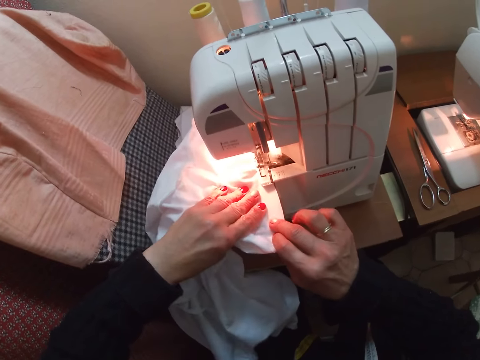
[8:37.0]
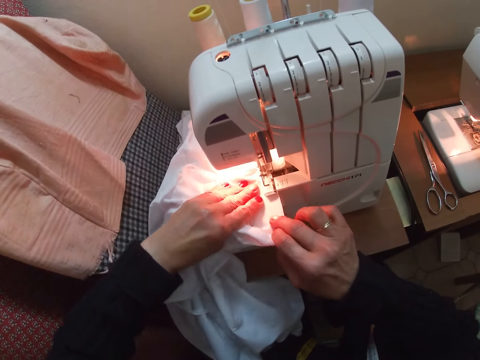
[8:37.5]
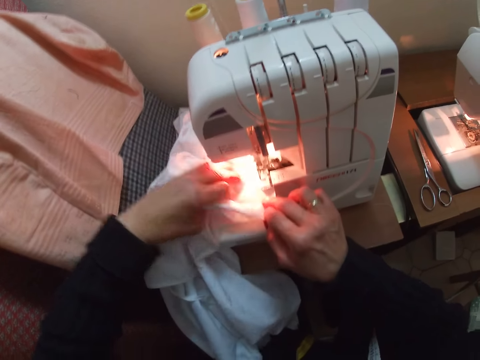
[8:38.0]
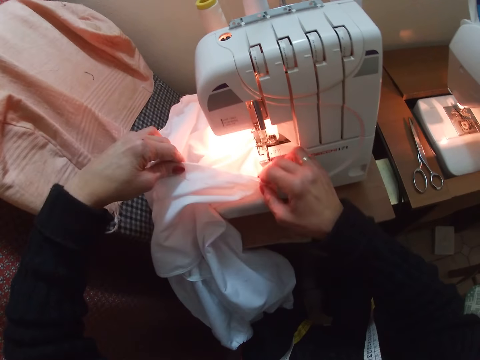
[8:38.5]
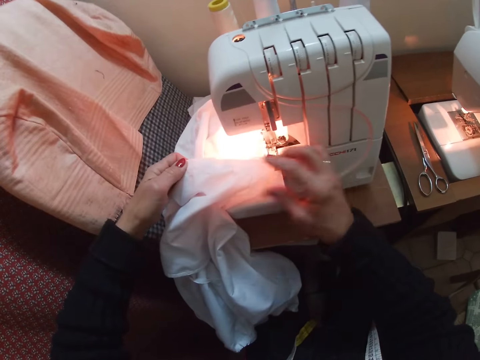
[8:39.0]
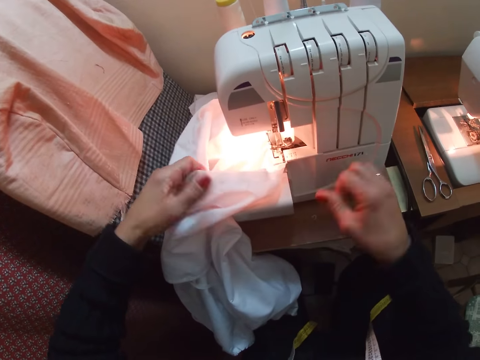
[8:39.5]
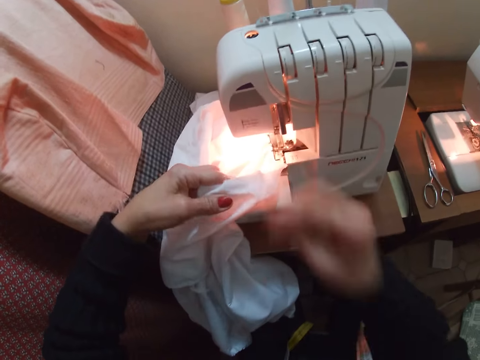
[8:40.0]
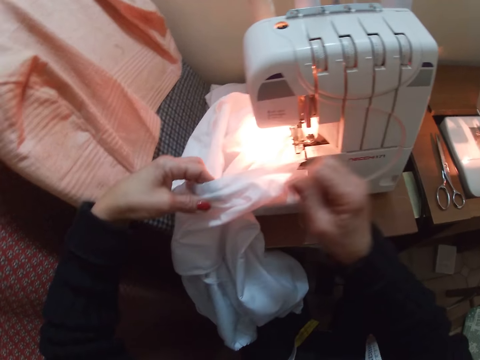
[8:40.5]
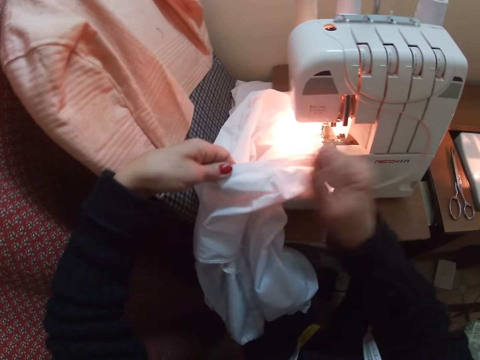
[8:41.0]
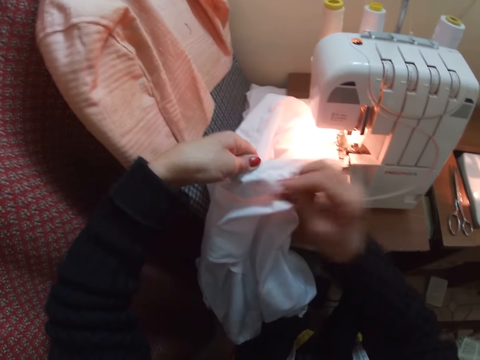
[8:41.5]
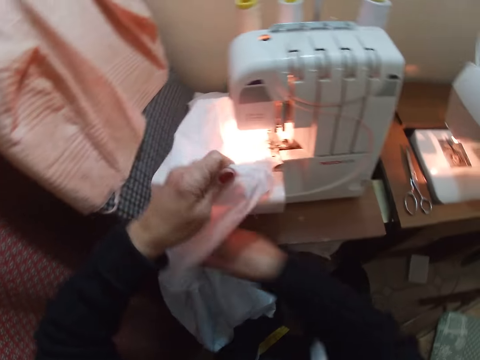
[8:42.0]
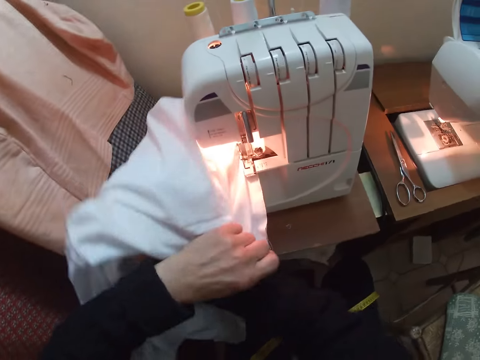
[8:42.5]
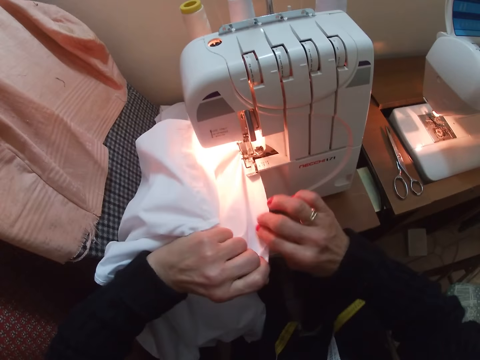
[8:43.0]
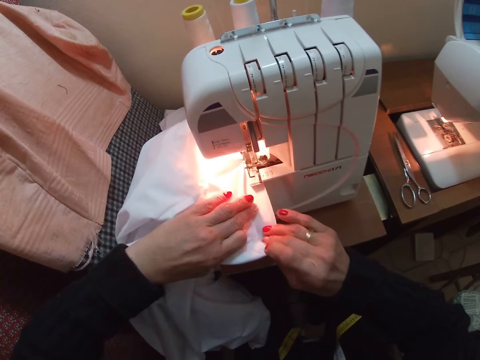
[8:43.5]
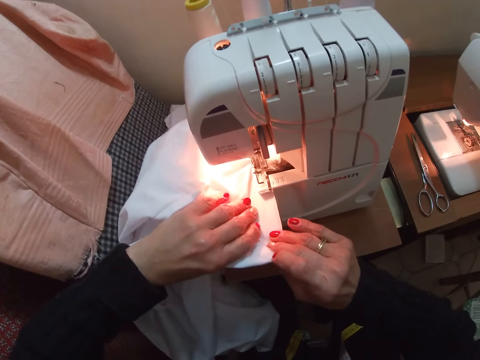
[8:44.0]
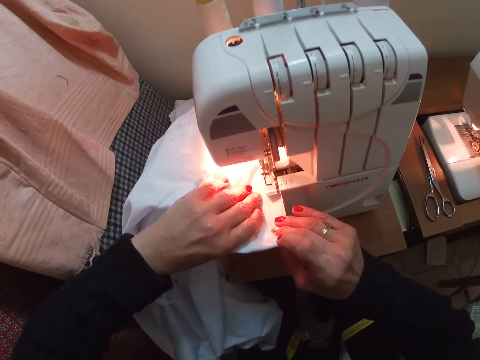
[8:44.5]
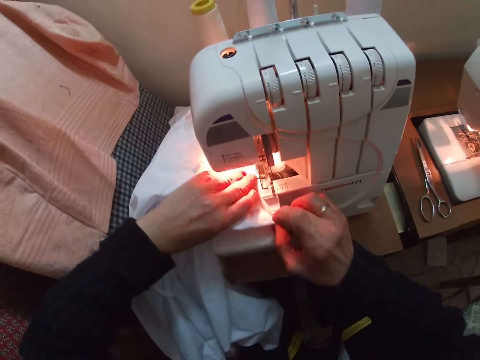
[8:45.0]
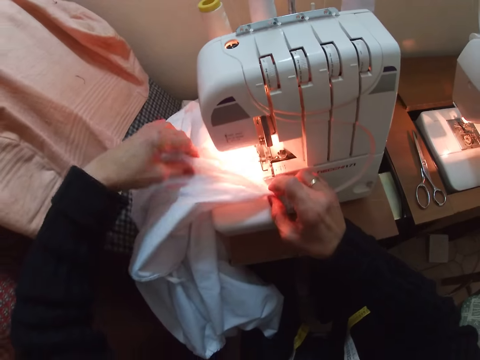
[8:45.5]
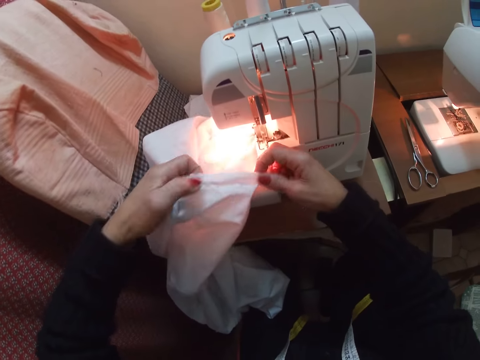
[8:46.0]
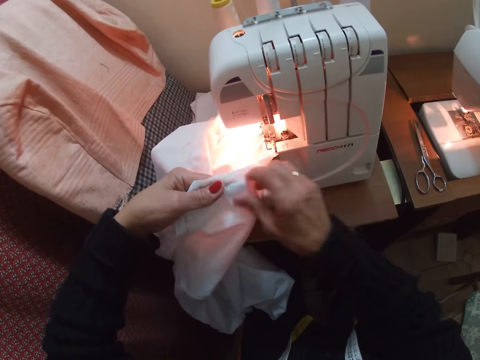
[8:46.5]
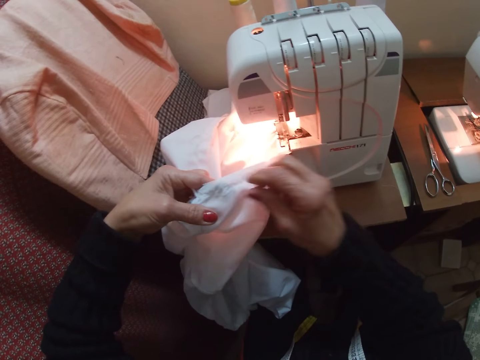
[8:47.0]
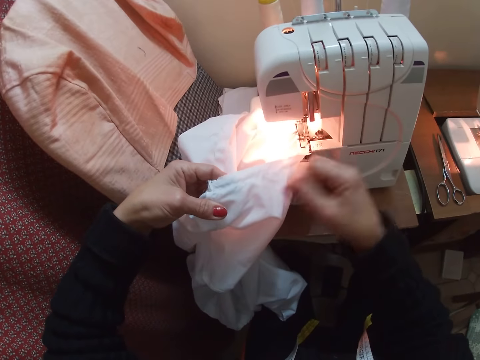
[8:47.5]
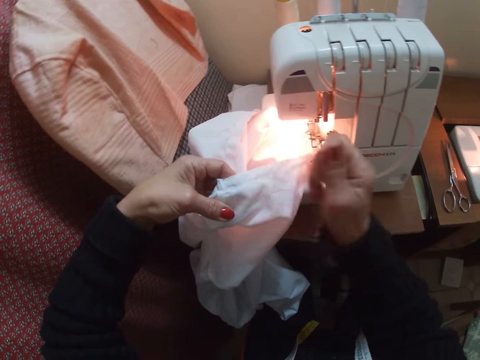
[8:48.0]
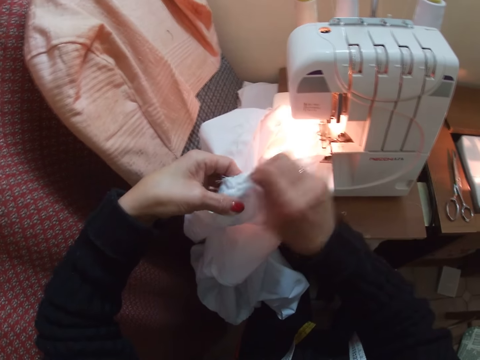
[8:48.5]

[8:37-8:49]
The camera wearer sews the white cloth with the sewing machine. She adjusts the white cloth. She sews the garment. She picks wool from the white cloth and raises her hand towards her face. She picks wool from the white cloth. She sets the white cloth on the sewing machine. She adjusts the garment. She sews the white cloth with the sewing machine. She adjusts the white cloth. She picks wool from the white cloth.

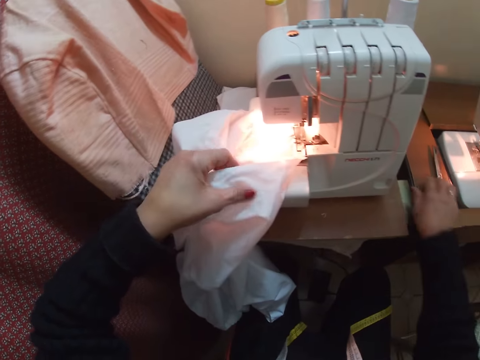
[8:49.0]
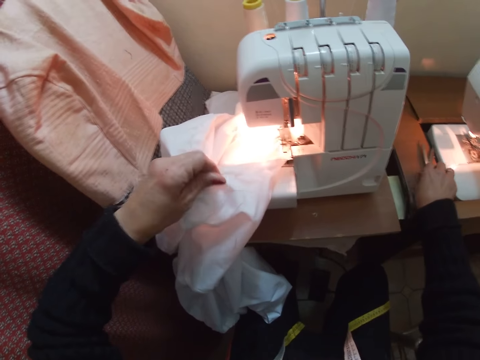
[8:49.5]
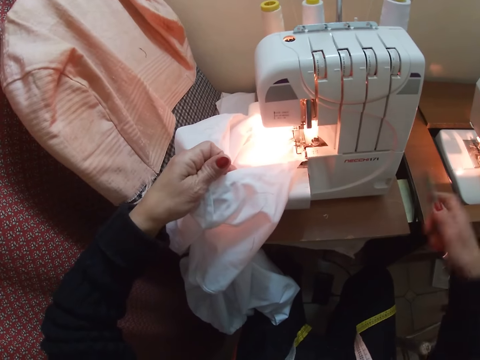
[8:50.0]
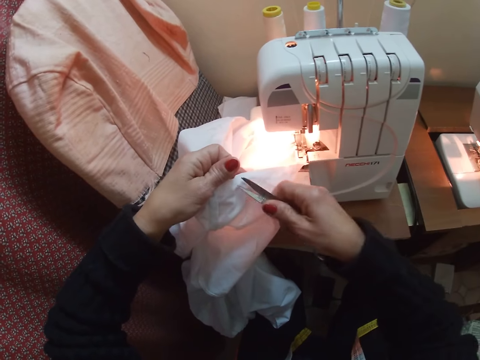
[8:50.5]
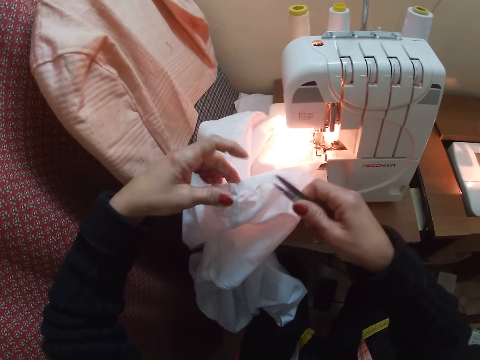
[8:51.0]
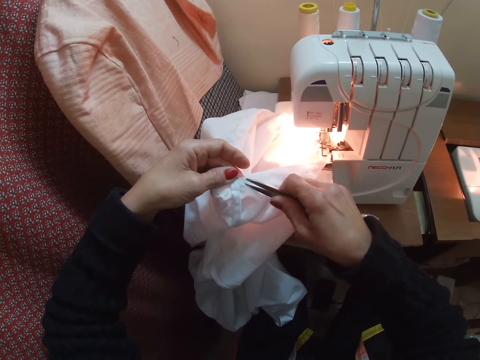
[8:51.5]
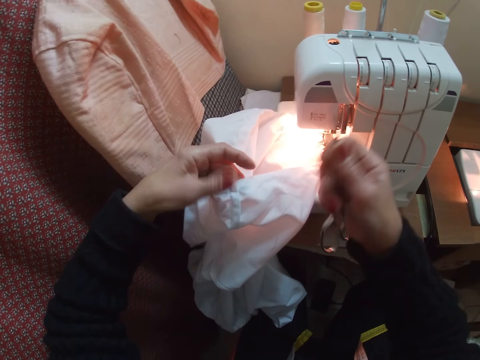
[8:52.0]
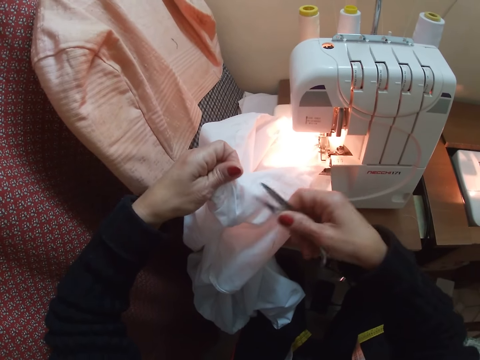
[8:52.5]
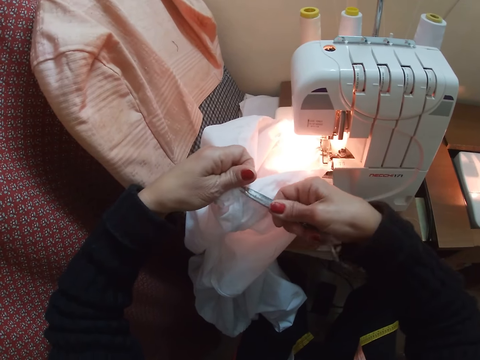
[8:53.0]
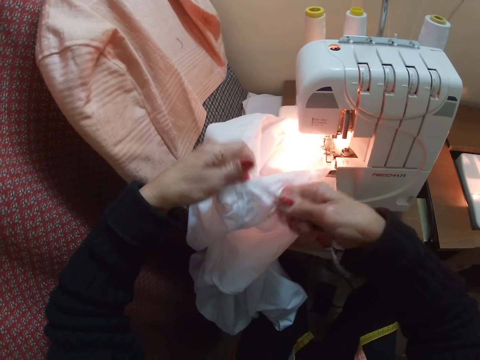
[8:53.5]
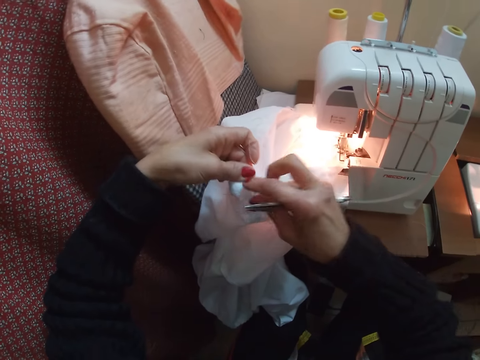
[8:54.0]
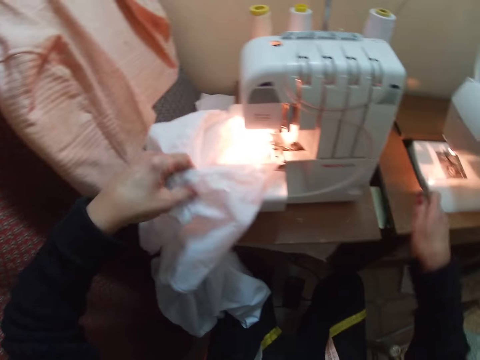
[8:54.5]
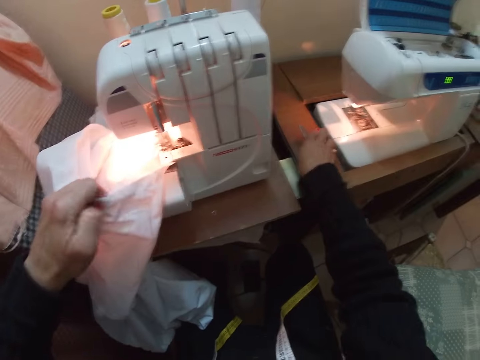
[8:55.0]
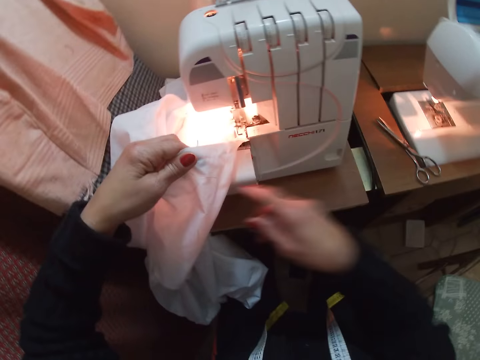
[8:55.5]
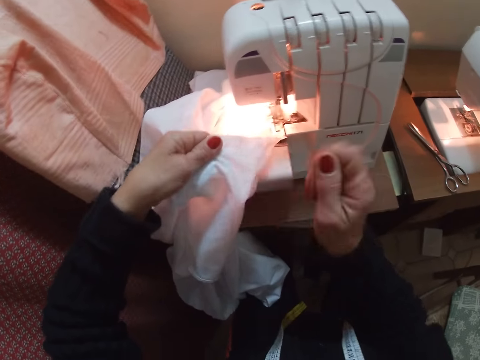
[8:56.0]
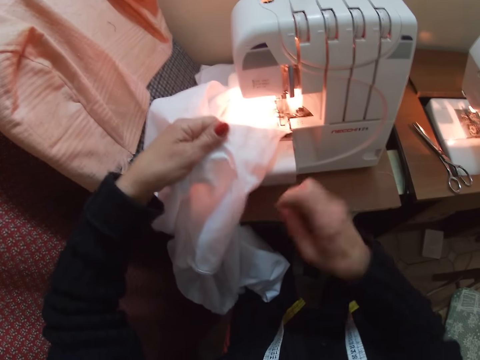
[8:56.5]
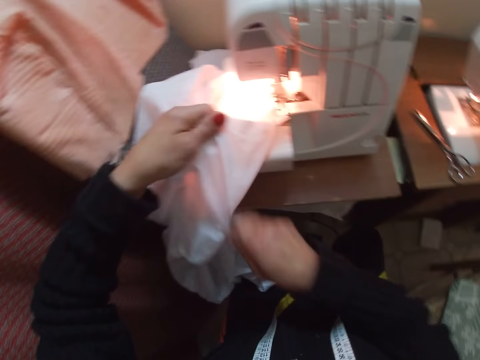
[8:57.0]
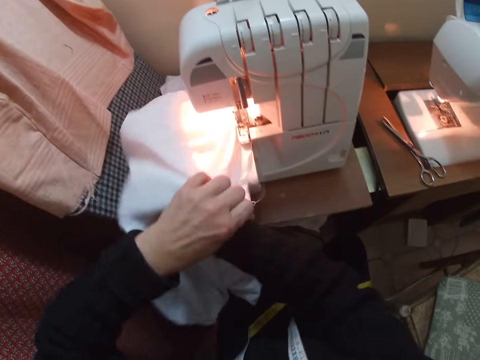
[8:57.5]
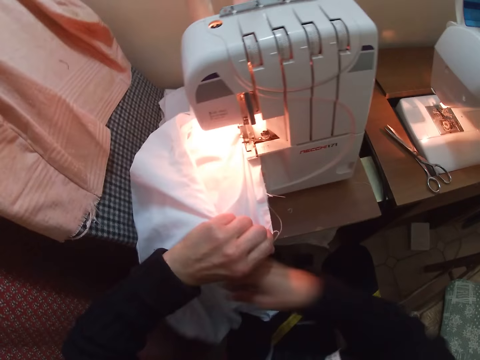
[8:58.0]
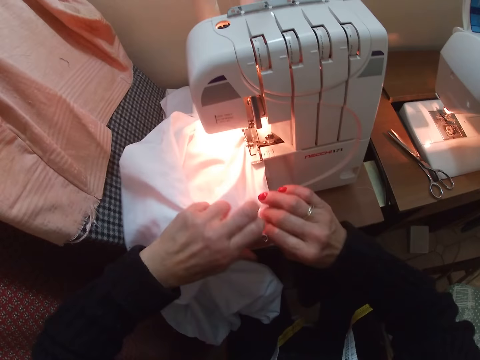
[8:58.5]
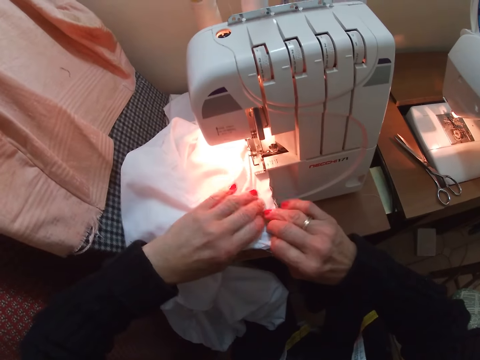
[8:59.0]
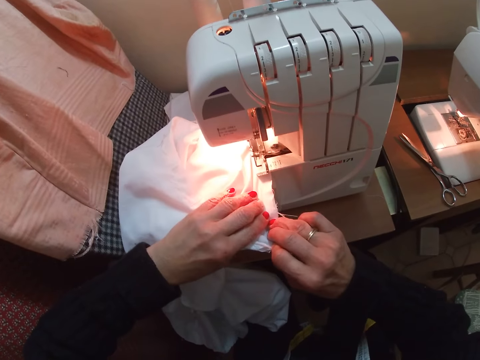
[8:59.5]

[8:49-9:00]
The camera wearer moves the scissors on the sewing machine table and picks up the scissors from the sewing machine table. They cut off wool from the white cloth with the scissors. They pick wool from the white cloth. They drop the scissors on the sewing machine table. They pick wool from the white cloth. They set the white cloth on the sewing machine. They adjust the garment. They sew the white cloth with the sewing machine.

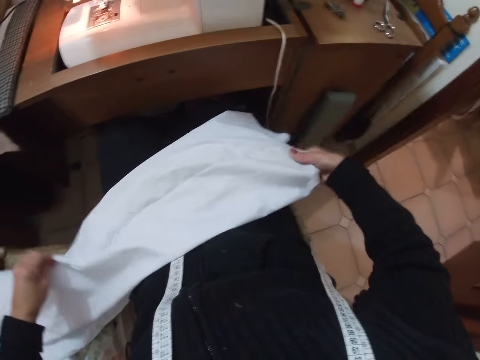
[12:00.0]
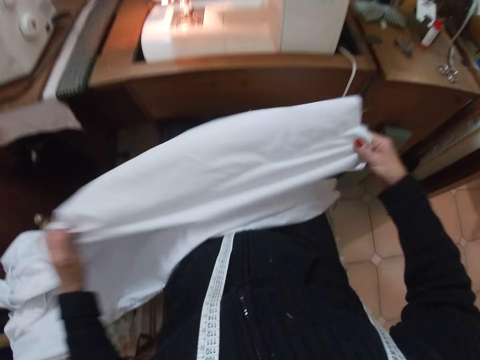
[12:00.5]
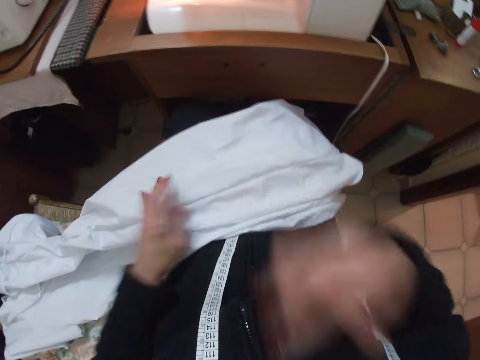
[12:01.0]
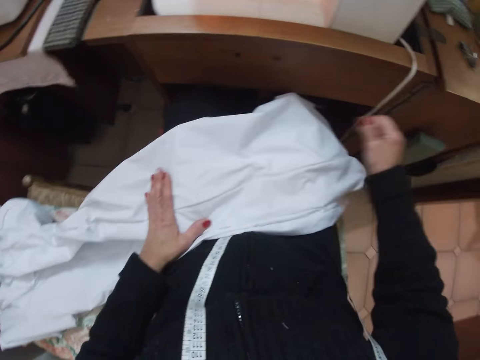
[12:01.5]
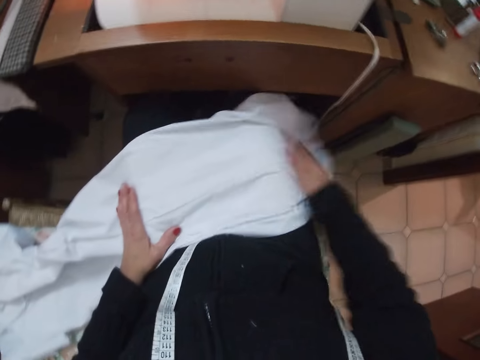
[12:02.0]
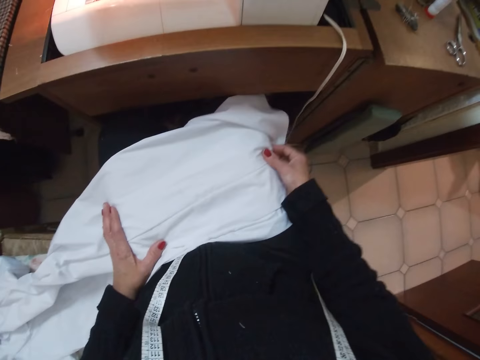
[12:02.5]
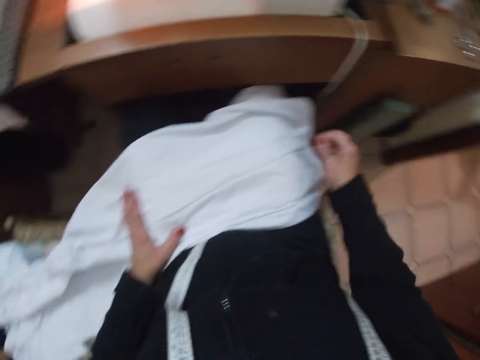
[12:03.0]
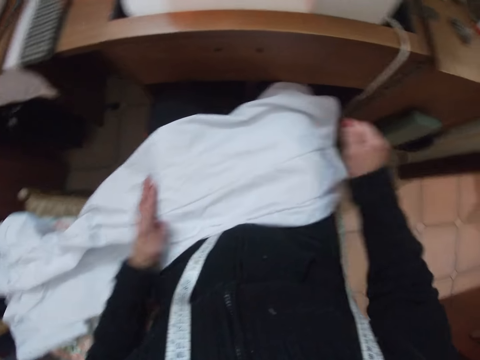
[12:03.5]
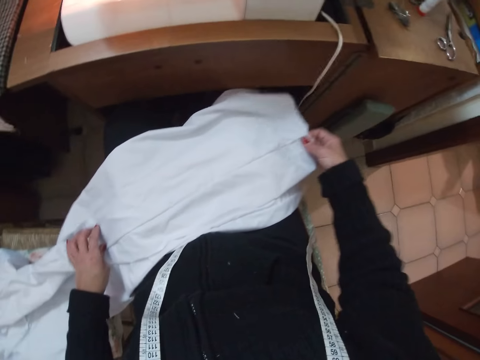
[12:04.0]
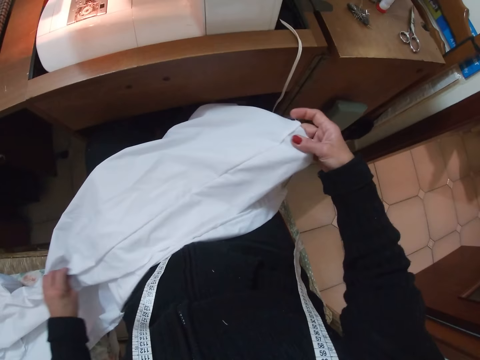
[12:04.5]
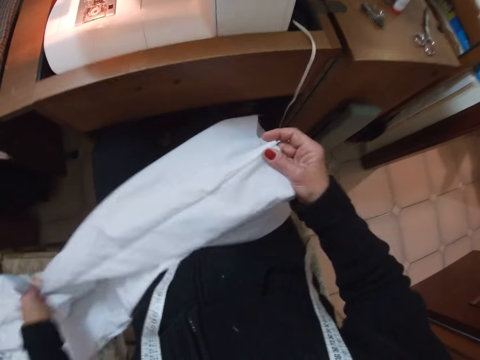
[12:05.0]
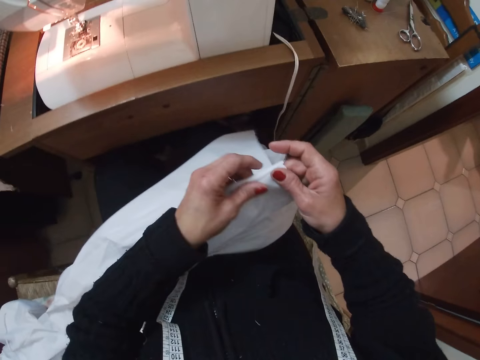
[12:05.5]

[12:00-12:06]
The camera wearer raises up her right hand. She removes thread from the white cloth with her right hand. She adjusts the white cloth with both hands.
